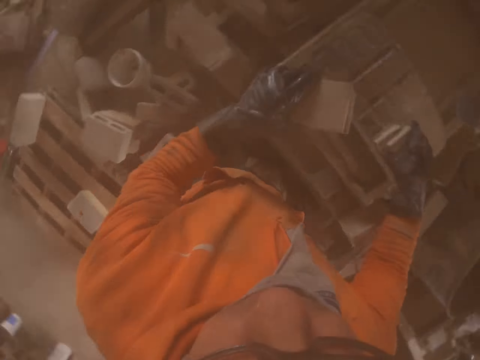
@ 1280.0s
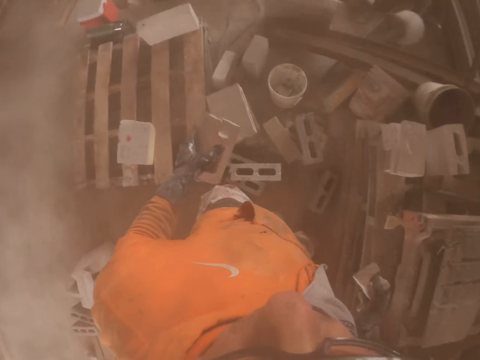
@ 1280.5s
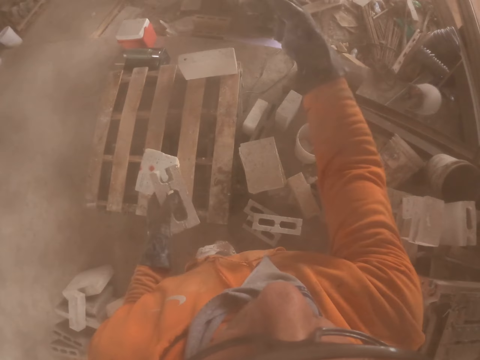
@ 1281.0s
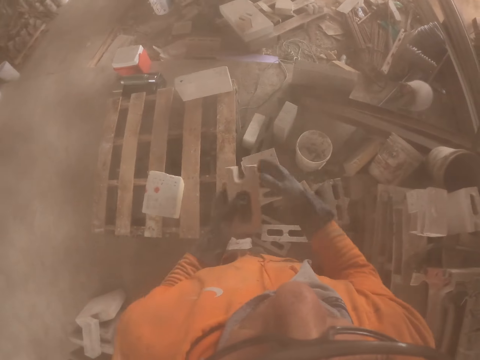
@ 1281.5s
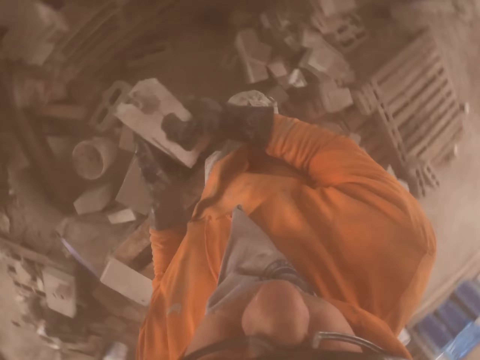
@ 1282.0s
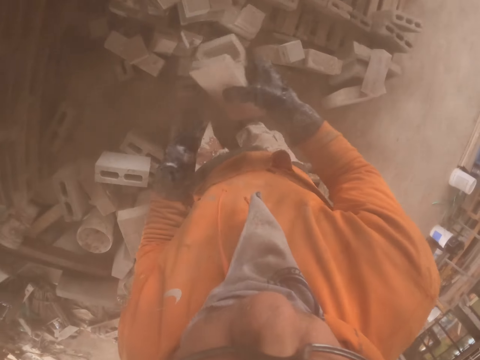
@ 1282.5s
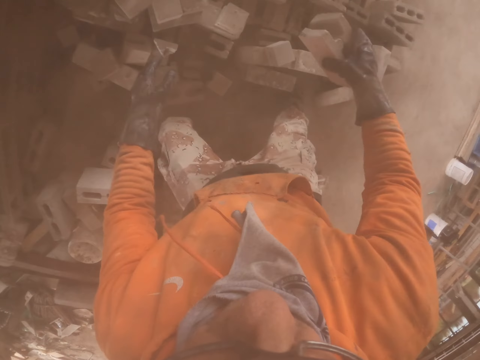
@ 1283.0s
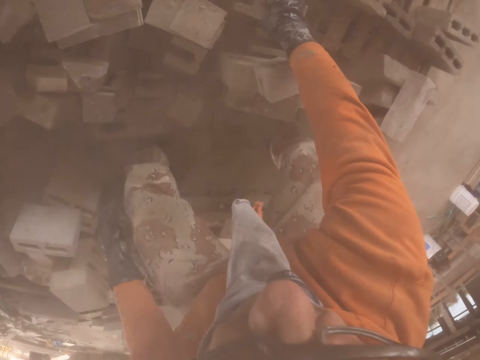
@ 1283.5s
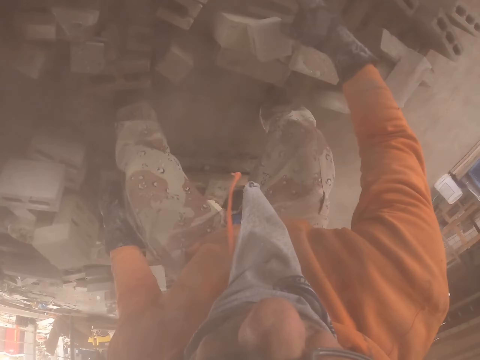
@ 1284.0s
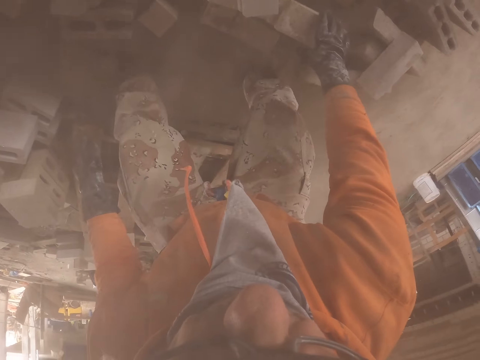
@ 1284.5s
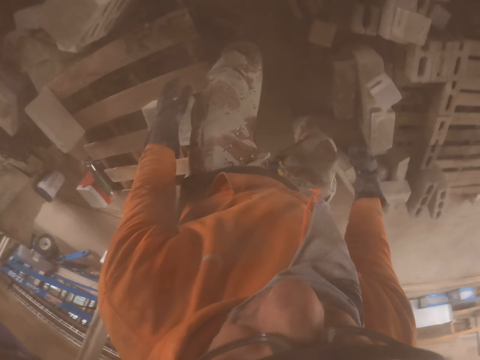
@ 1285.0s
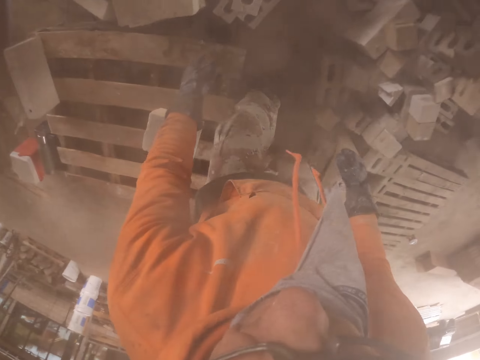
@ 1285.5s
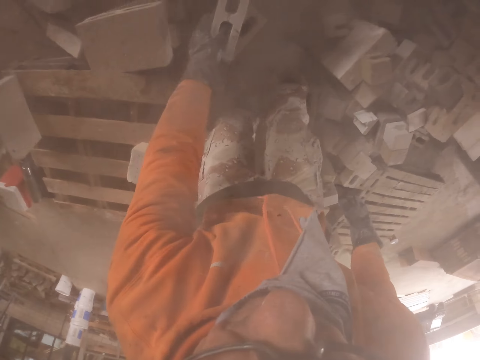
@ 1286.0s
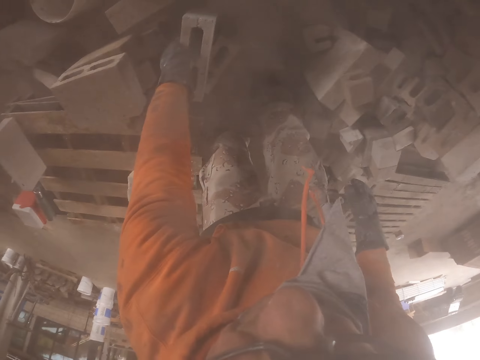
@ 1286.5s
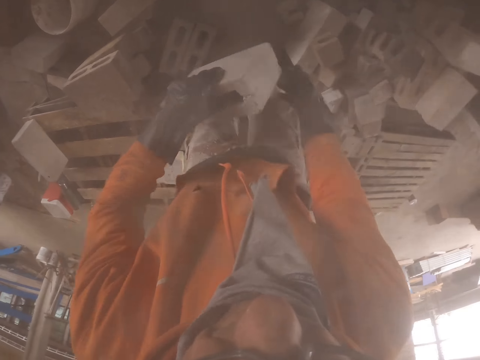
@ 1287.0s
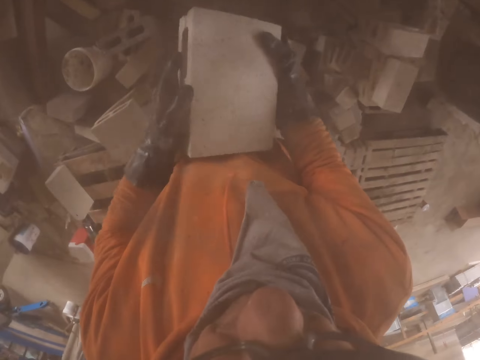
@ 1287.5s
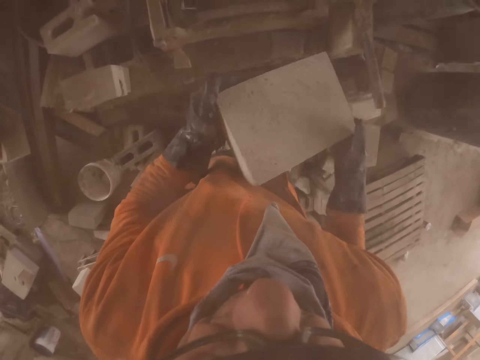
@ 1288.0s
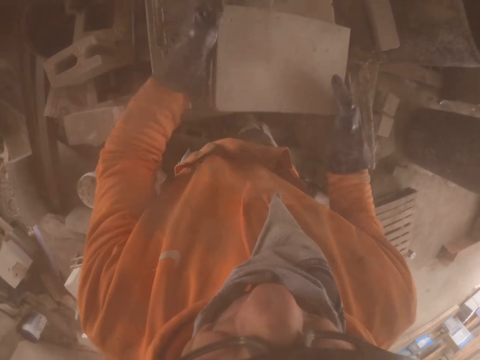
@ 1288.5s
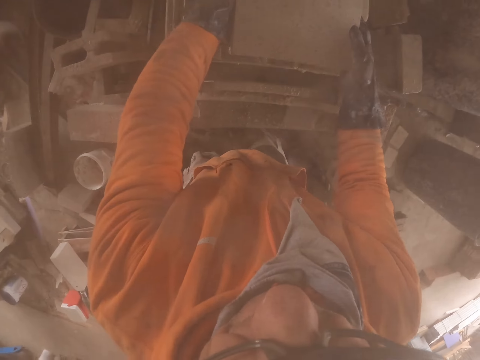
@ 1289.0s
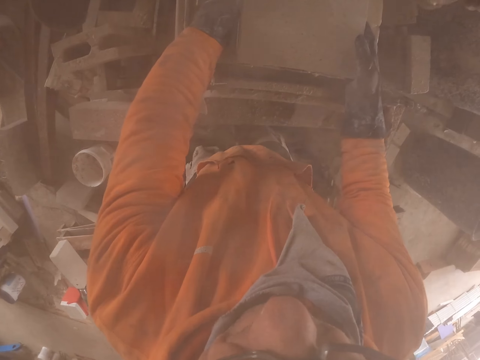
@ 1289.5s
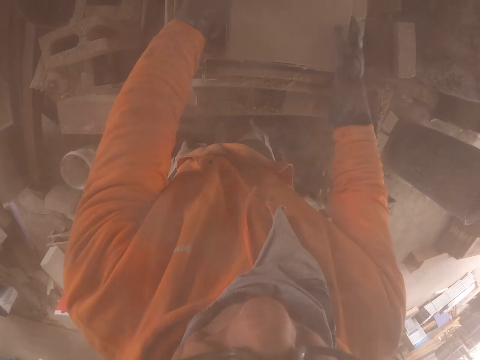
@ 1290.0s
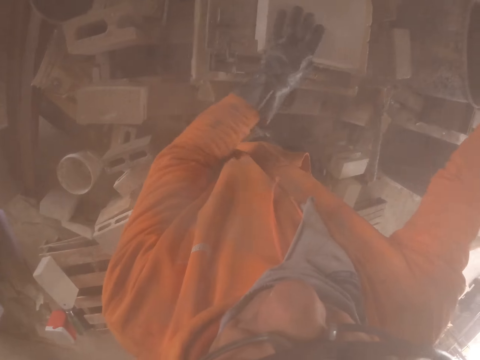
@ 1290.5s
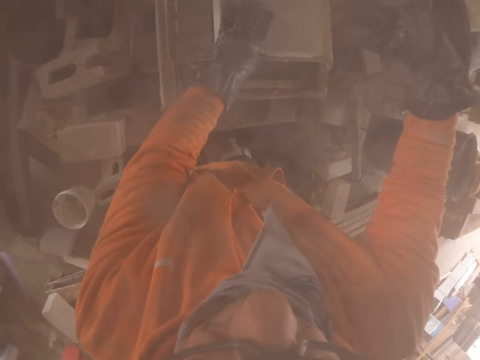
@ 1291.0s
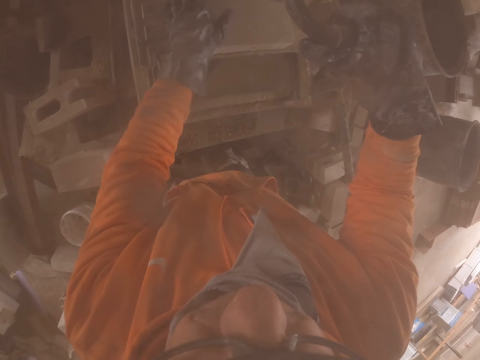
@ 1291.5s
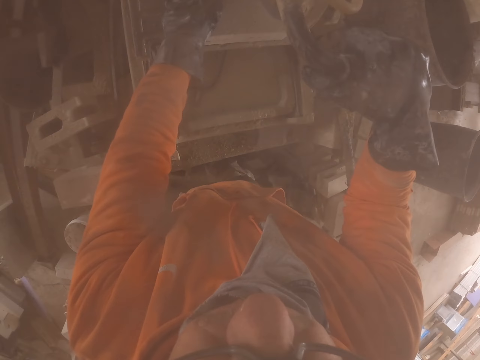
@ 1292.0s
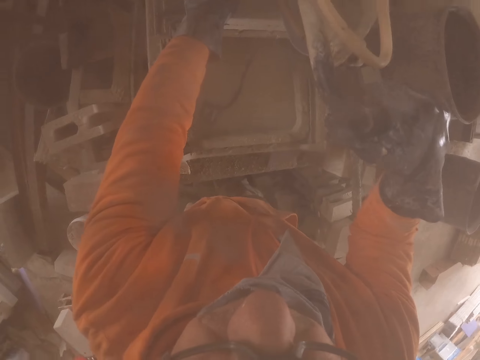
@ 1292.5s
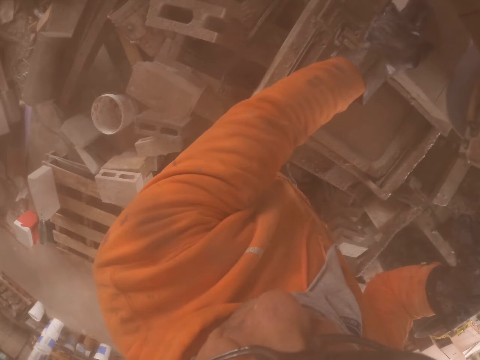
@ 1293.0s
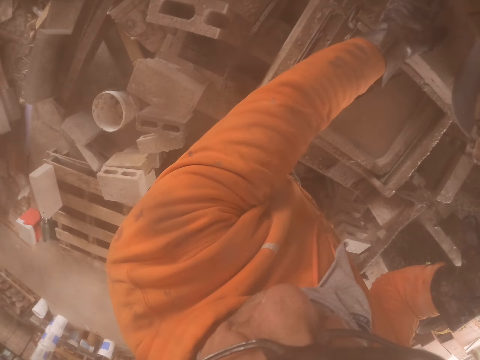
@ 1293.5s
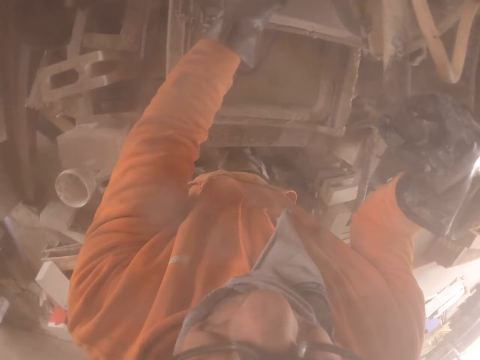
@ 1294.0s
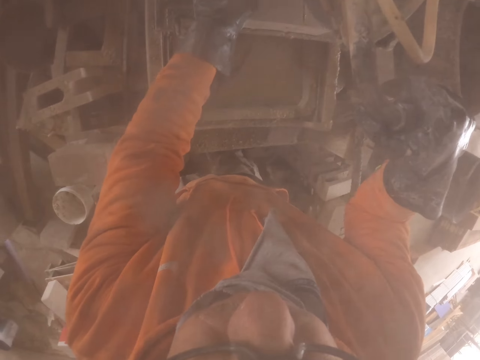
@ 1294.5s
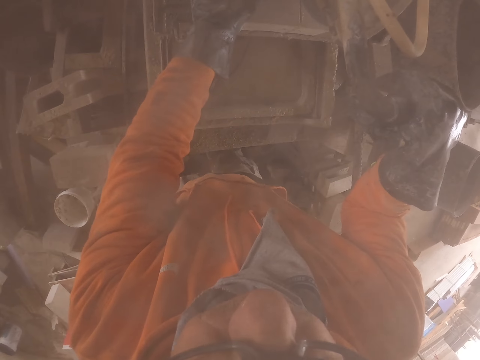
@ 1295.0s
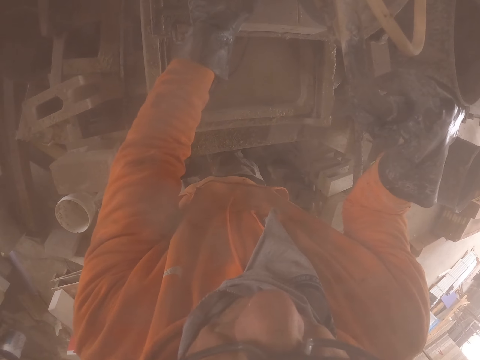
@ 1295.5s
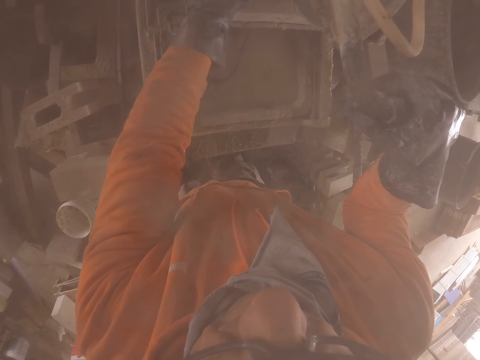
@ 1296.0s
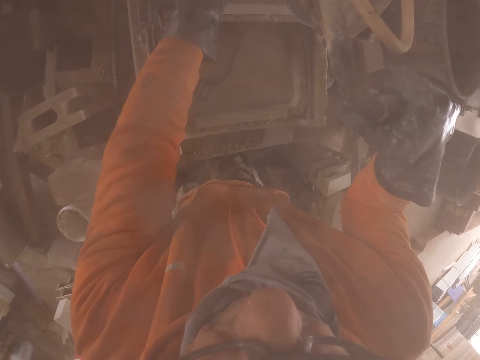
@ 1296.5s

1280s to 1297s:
The camera wearer throws the brick. They put the brick on the pallet. They pick up a brick. They put the brick on the cutting machine. They cut the brick with the brick cutting machine.

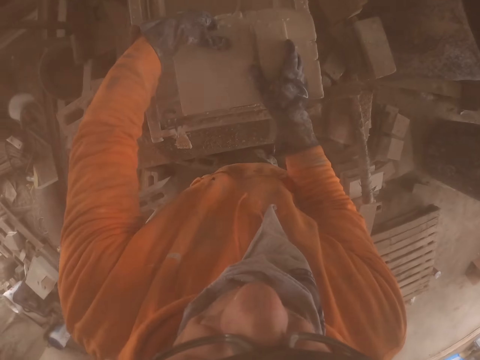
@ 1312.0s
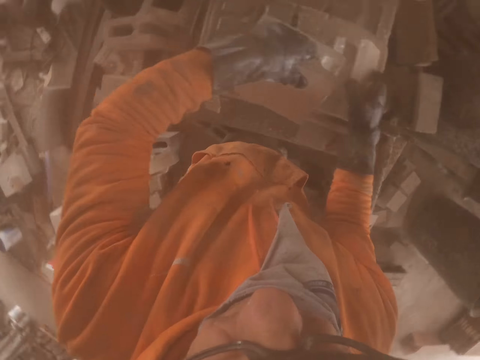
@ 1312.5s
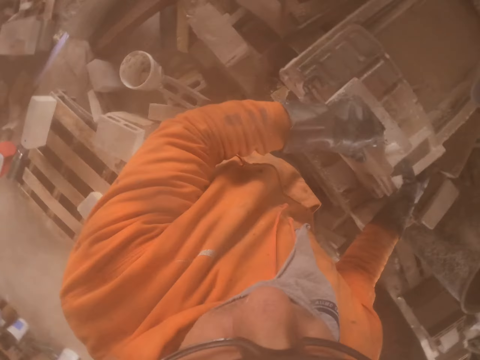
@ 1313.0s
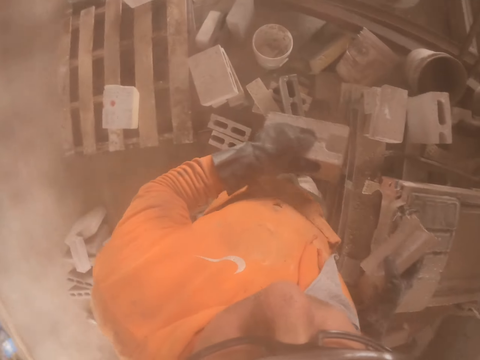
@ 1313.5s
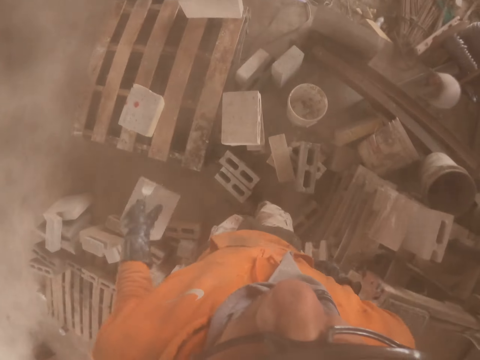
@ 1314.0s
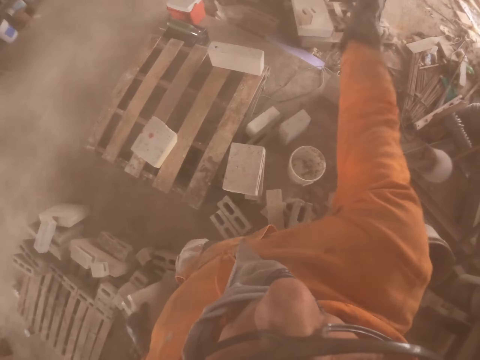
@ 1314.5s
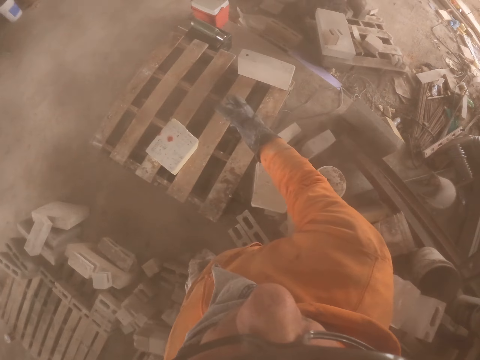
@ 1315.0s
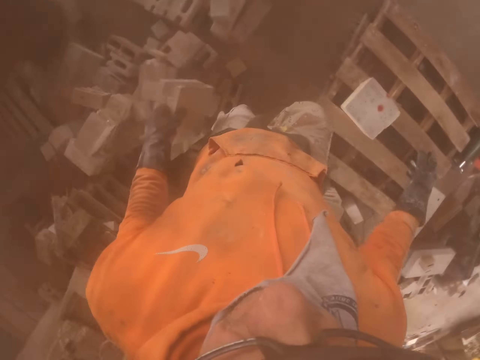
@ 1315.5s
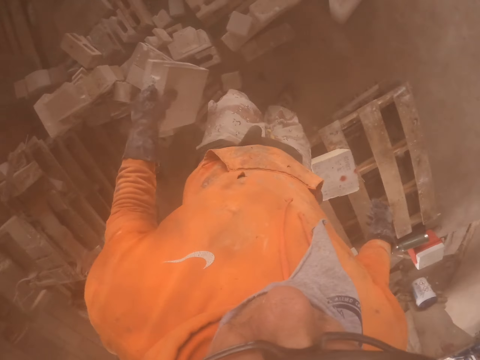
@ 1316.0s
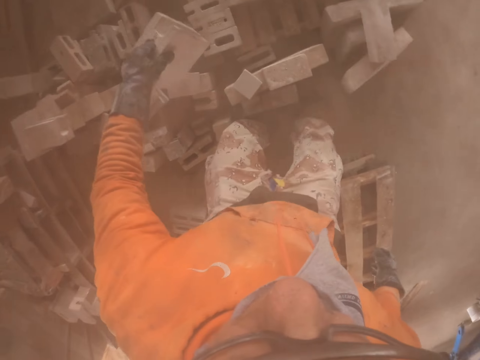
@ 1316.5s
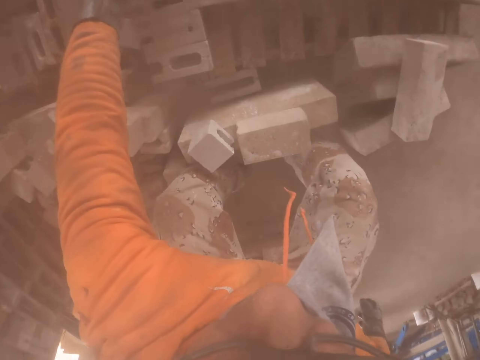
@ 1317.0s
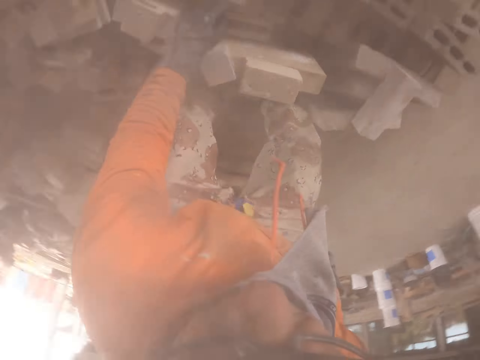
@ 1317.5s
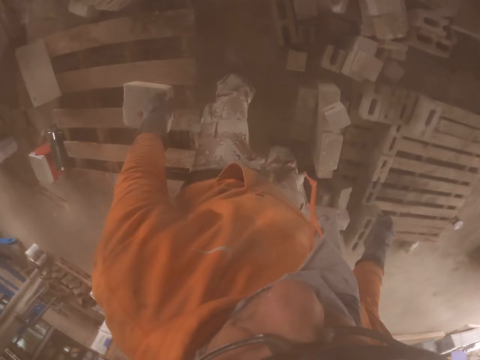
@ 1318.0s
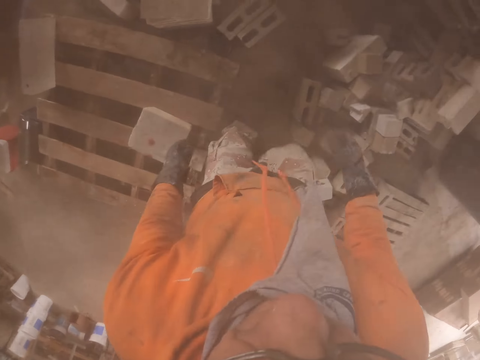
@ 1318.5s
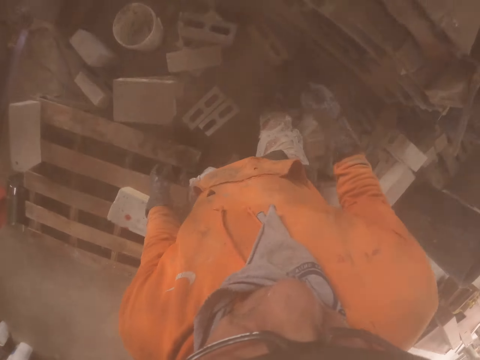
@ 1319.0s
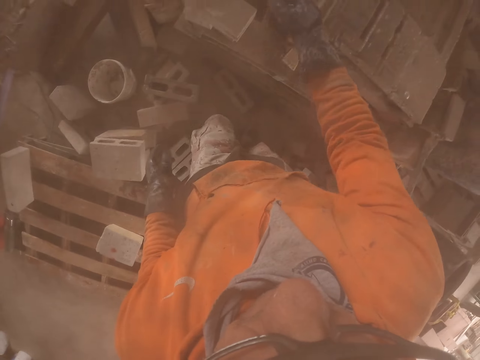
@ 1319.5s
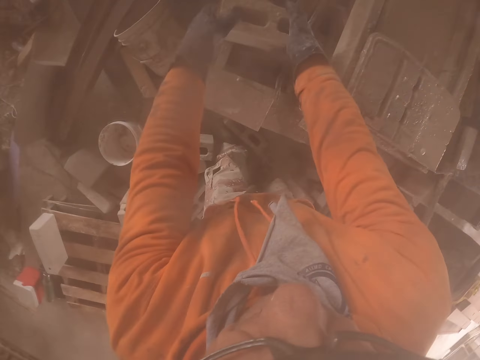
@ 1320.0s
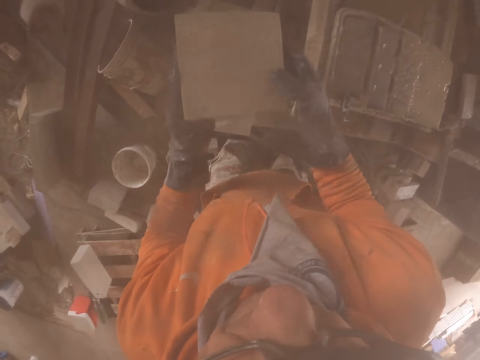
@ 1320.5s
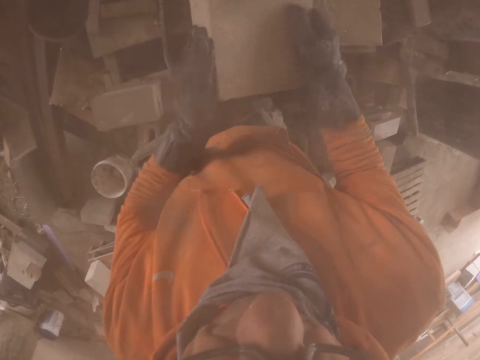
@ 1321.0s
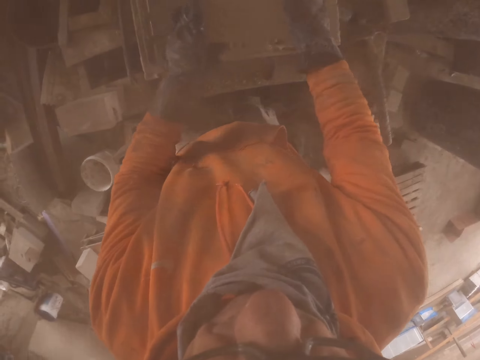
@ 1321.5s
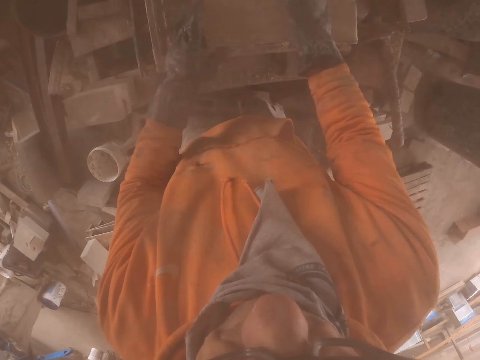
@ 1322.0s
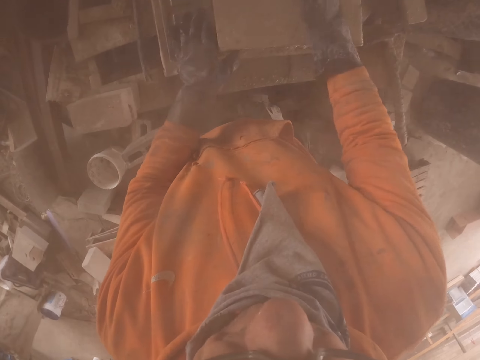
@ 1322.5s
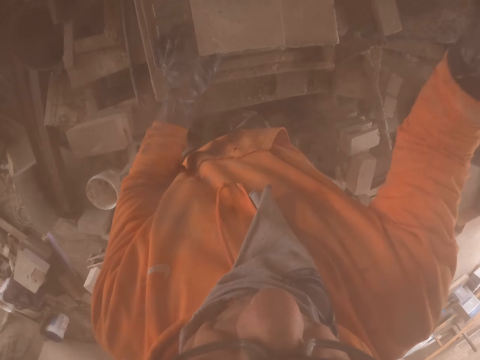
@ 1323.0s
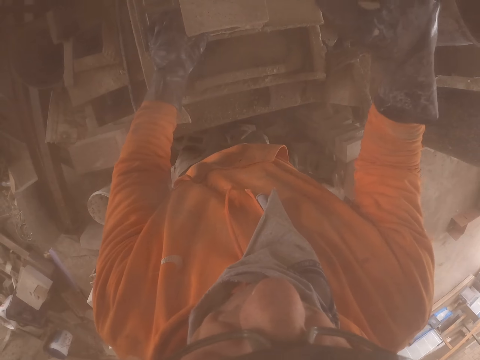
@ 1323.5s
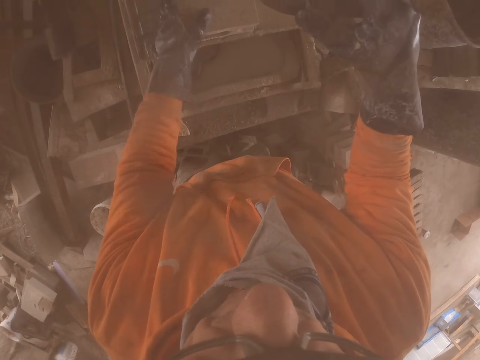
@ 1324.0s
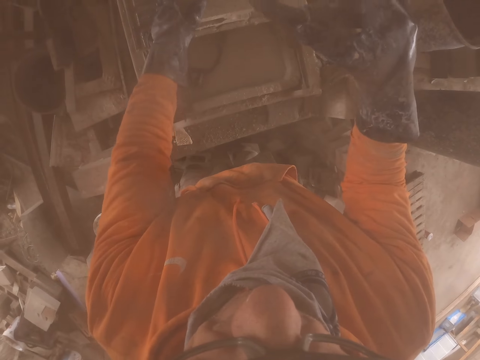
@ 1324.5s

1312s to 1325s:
The camera wearer throws the brick. They put the brick on the pallet. They pick up a brick. They put the brick in the cutting machine. They cut the brick with the brick cutting machine.
